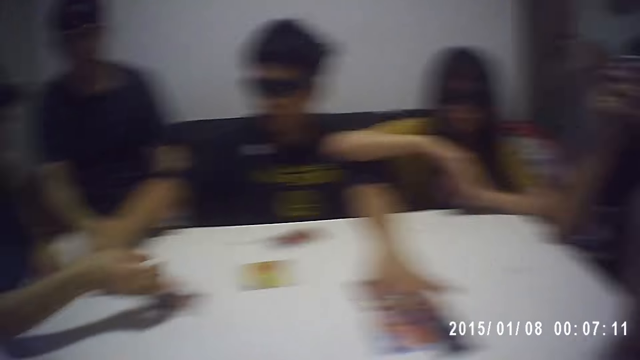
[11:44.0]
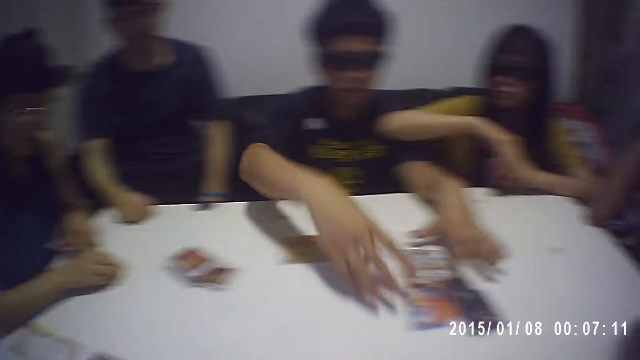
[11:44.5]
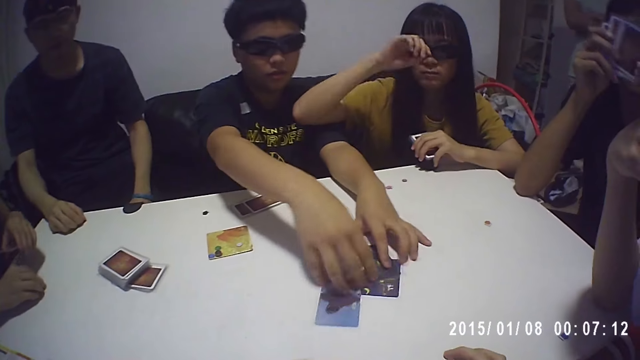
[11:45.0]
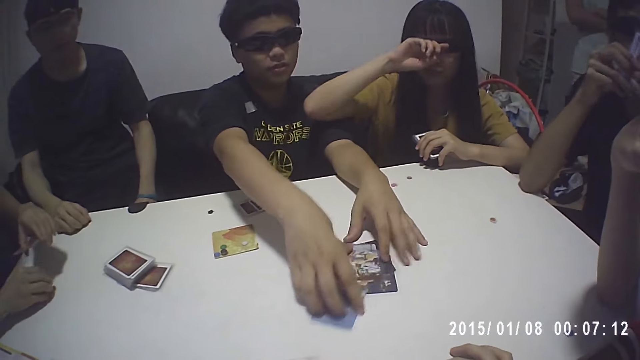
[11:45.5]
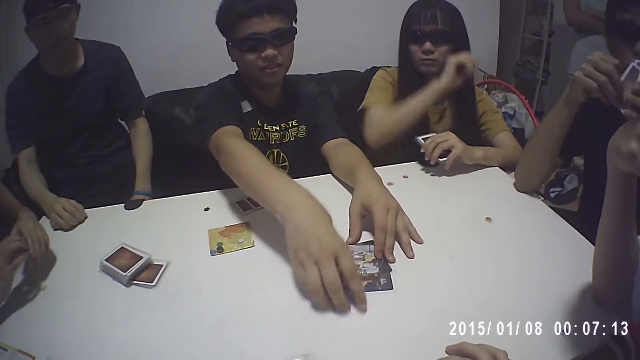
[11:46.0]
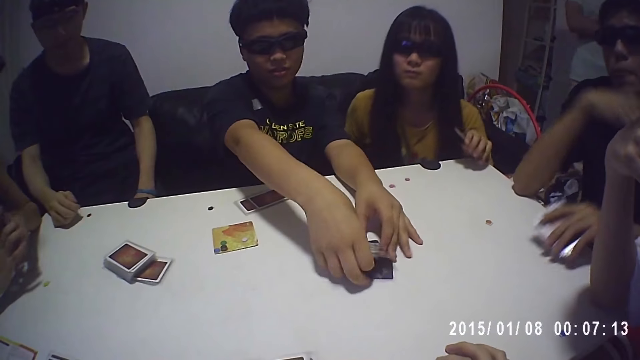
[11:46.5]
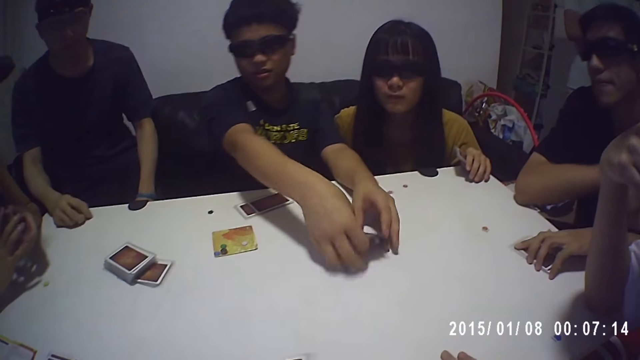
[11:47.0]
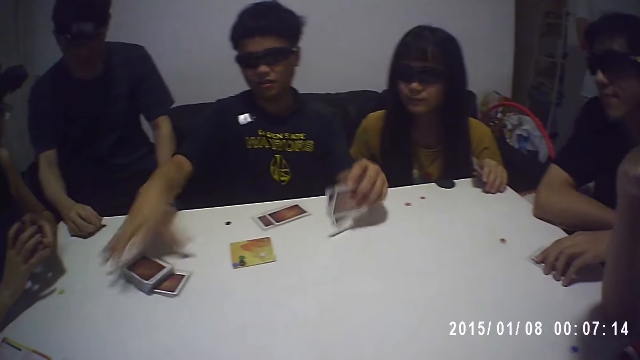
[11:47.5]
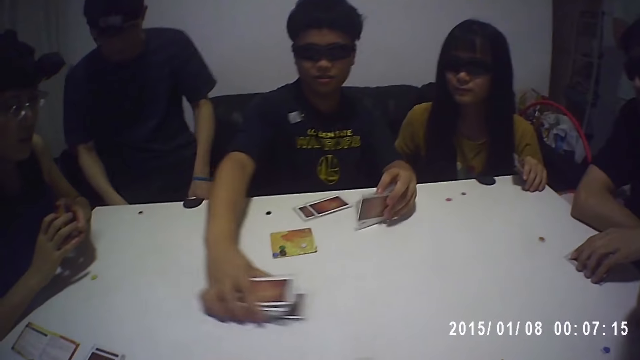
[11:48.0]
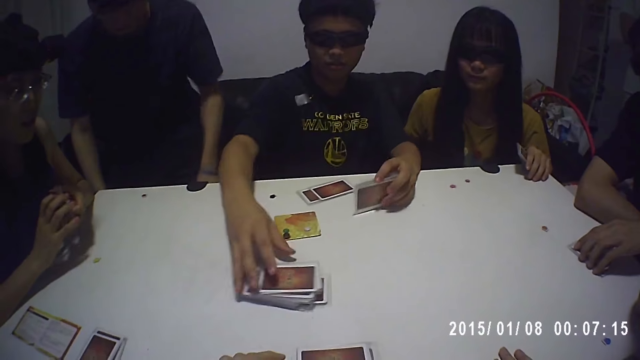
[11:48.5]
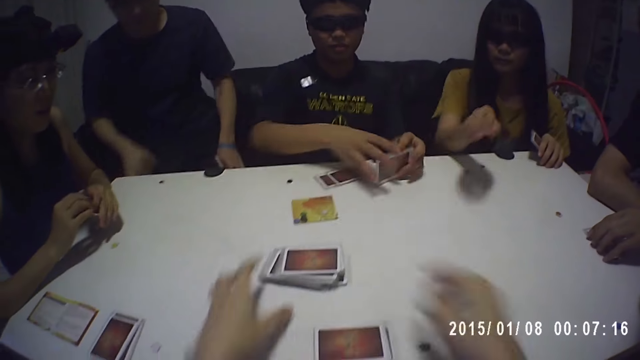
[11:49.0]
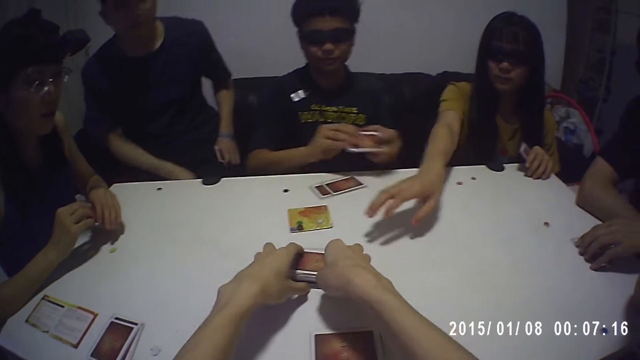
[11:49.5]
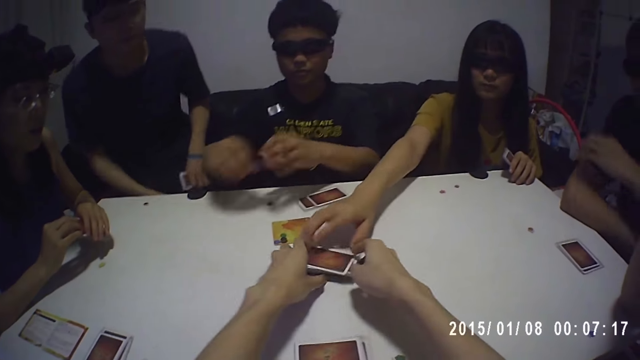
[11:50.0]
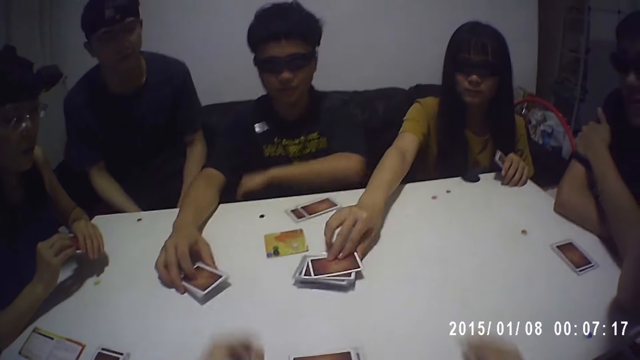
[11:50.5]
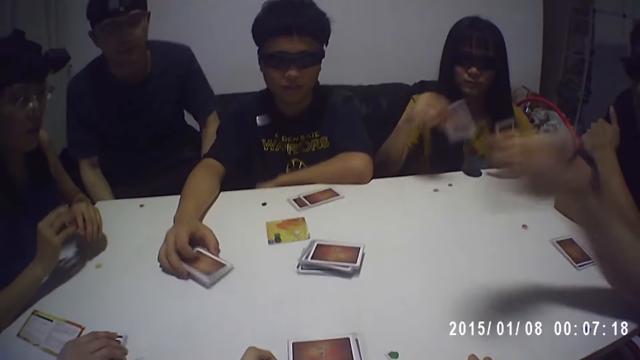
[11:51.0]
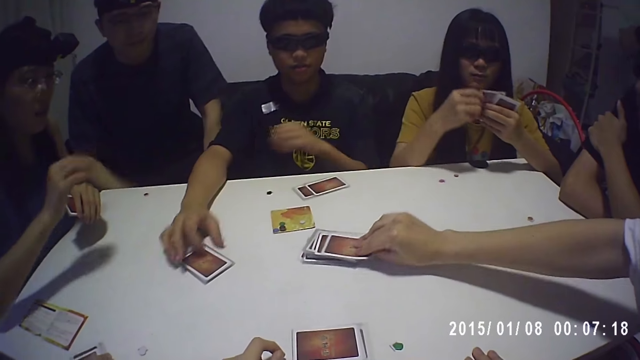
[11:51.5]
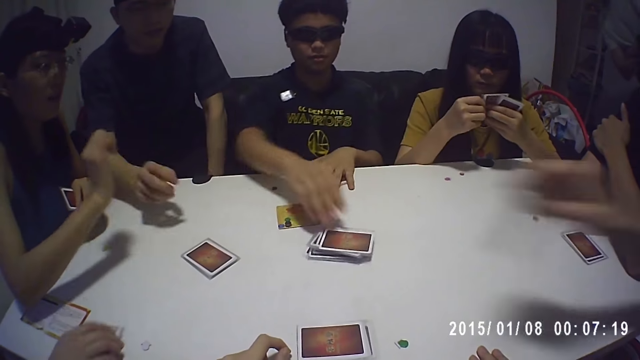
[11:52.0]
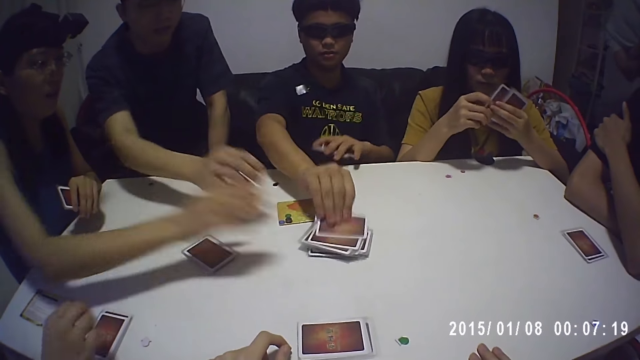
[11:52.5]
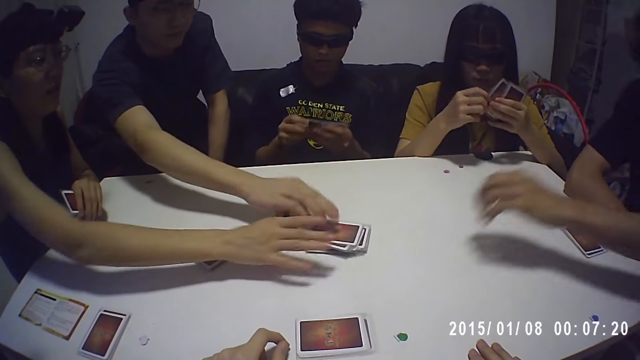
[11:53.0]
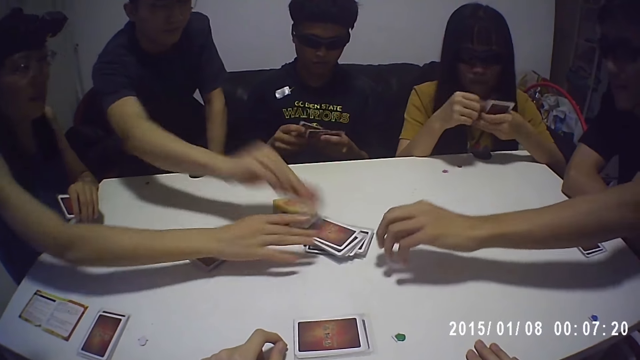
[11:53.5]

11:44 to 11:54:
A man drops the chip on the table with his right hand. He packs some cards on the table with his hands. Another man drops the cards on the table with his left hand. The first man moves the stack of cards on the table with his right hand. The camera wearer moves the stack of cards on the table with his hands. He holds the cards on the table. A woman picks a card from the stack of cards with her right hand. The first man drops the cards on the table with his right hand. A third man picks a card from the stack of cards with his right hand. The first man picks a card from the stack of cards with his right hand. A fourth man picks a card from the stack of cards with his right hand. Another woman picks a card from the stack of cards with her right hand.

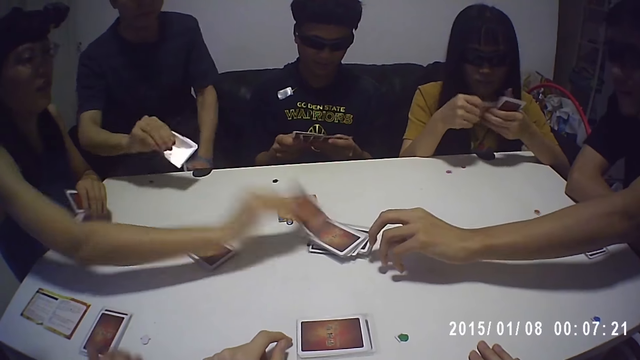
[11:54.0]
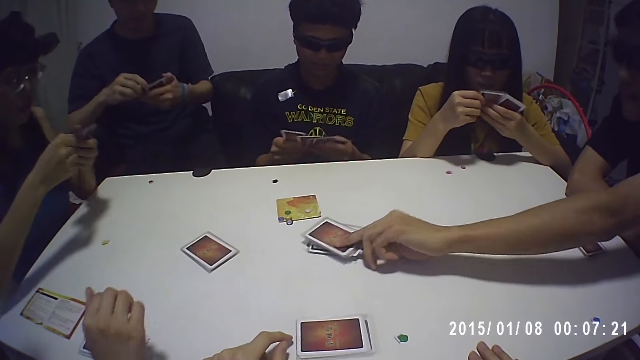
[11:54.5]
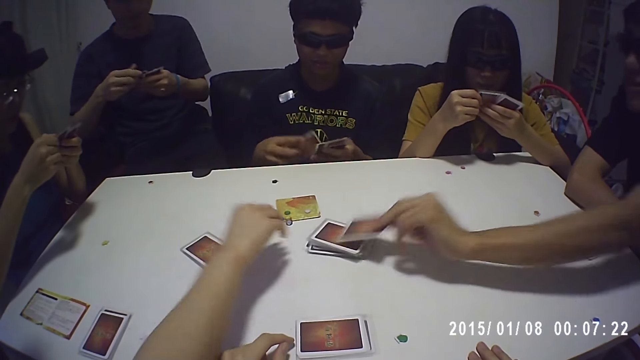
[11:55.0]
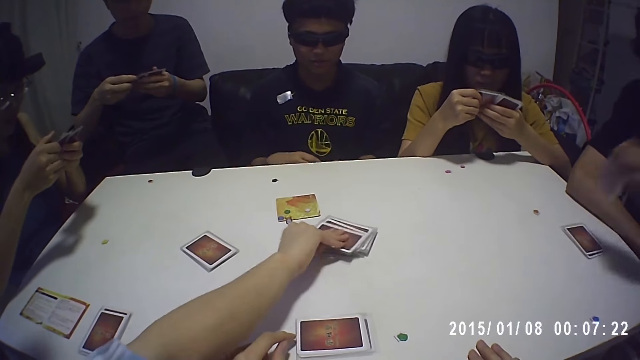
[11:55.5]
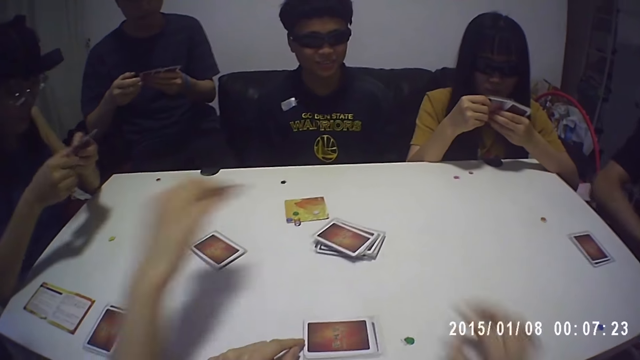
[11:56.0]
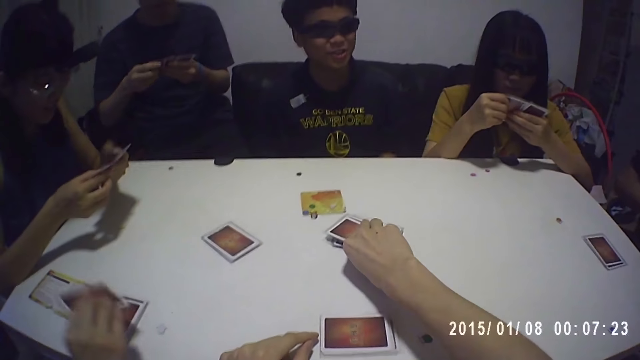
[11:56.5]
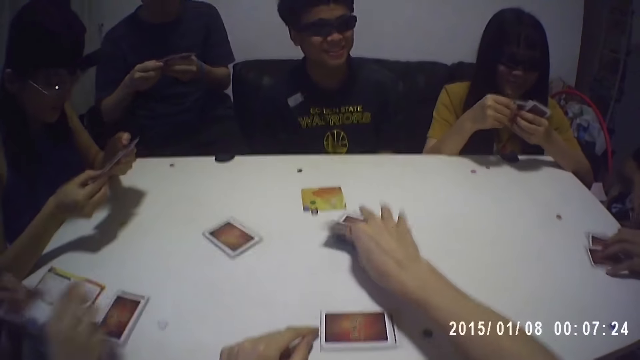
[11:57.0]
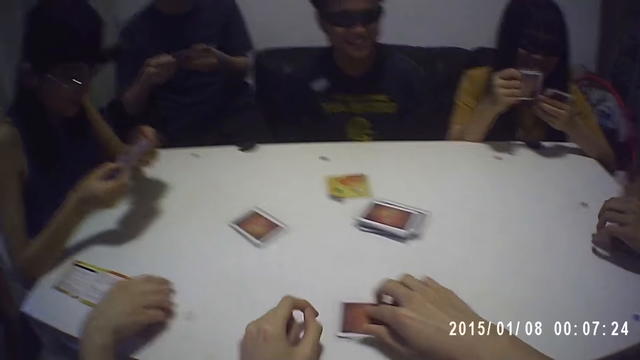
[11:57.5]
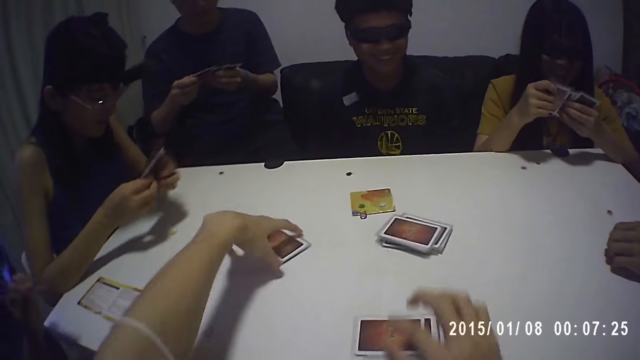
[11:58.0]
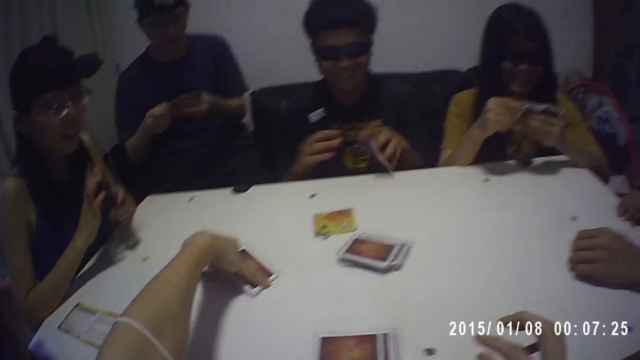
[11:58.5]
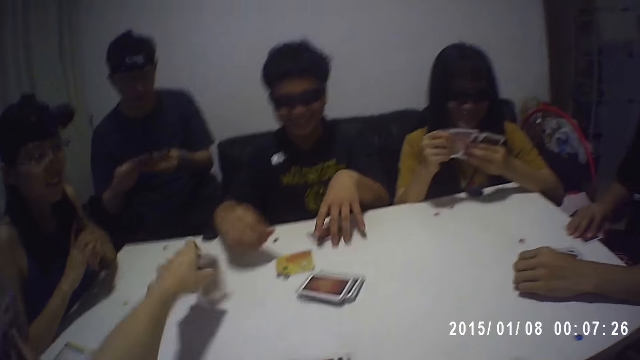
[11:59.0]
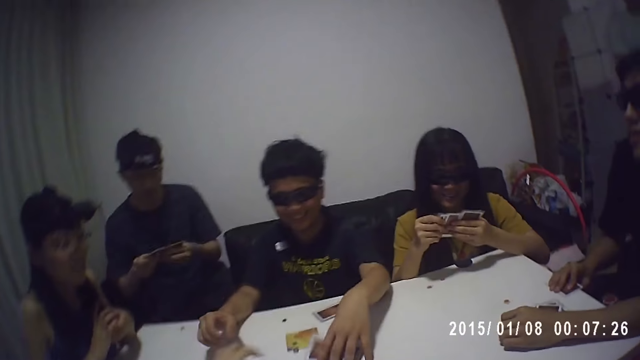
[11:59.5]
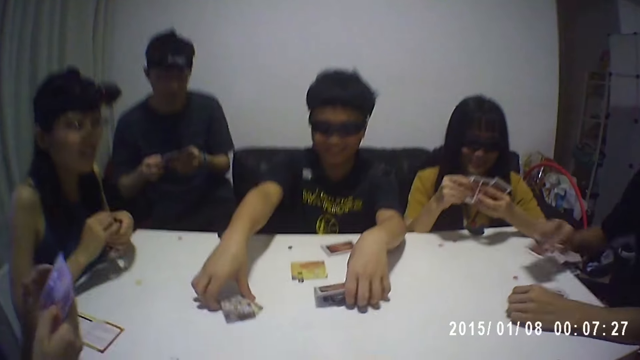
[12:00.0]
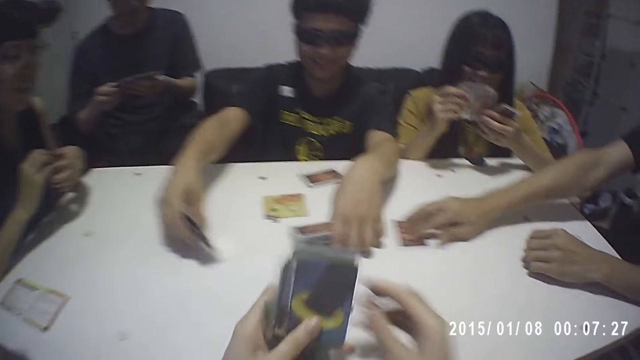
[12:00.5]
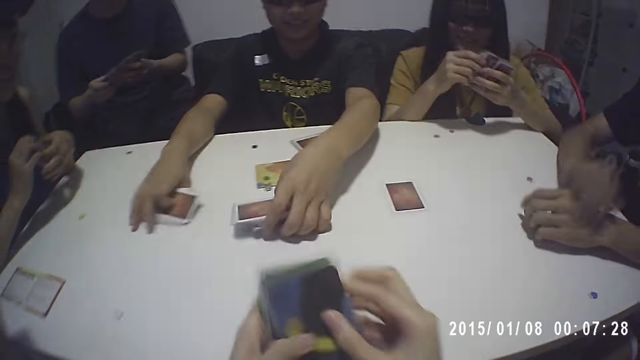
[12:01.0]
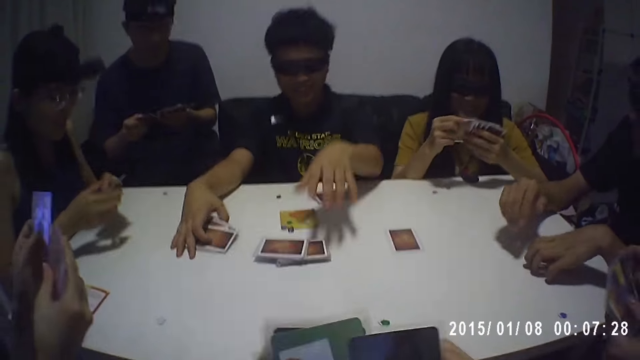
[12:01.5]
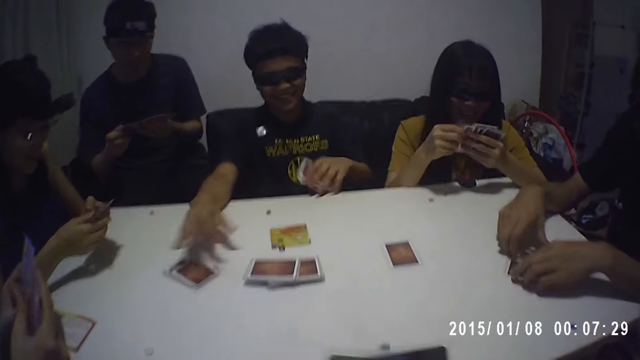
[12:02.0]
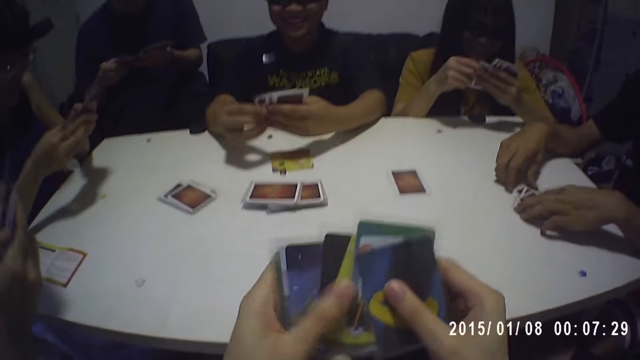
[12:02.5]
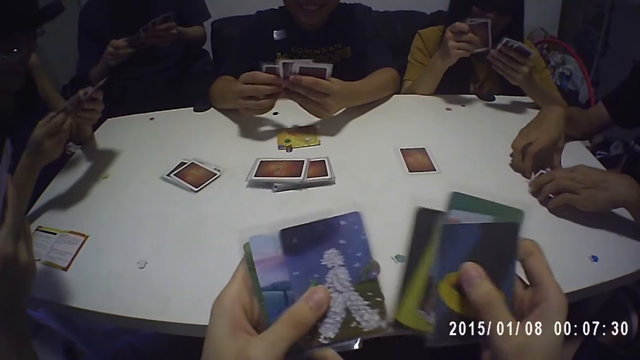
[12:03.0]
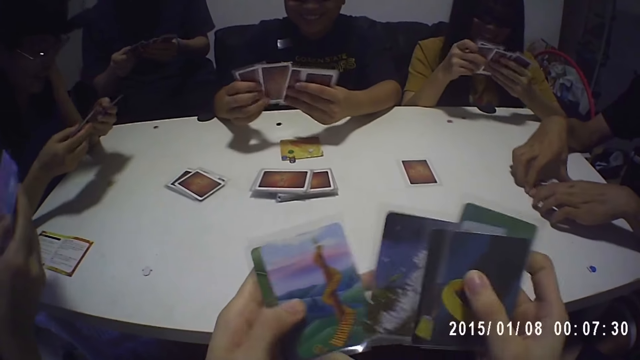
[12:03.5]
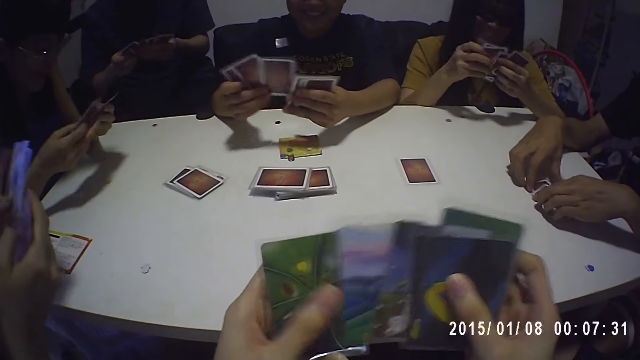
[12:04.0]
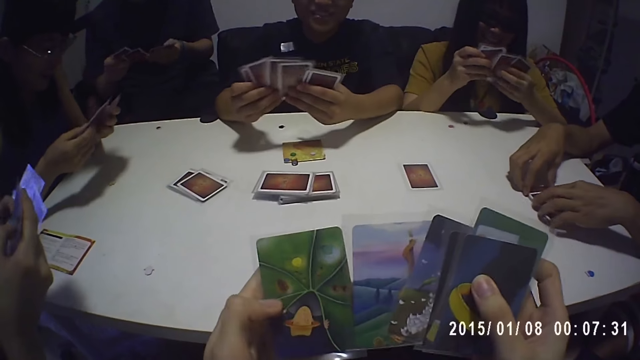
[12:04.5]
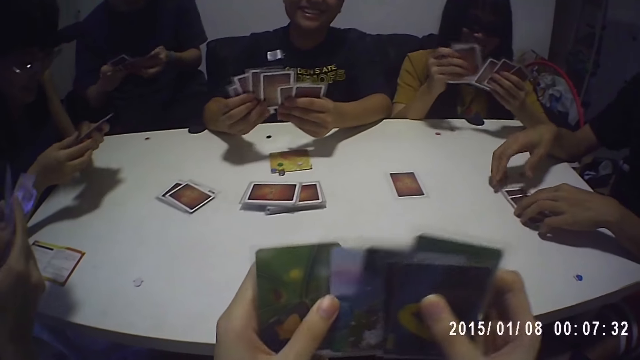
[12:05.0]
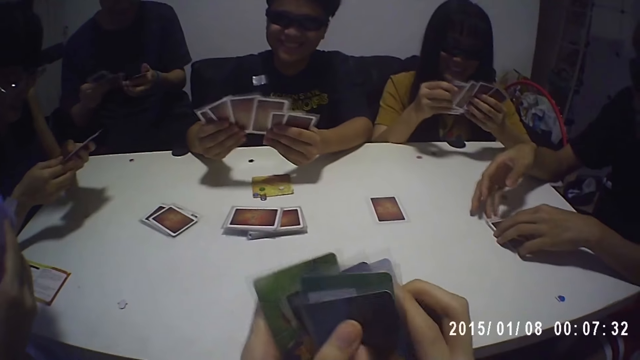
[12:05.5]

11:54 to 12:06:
A man picks a card from the stack of cards with his left hand. A woman picks a card from the stack of cards with her right hand. The camera wearer picks a card from the stack of cards with his right hand. The man drops the card on the table with his left hand. The woman takes the bunch of cards from the table with her right hand. The camera wearer drops the card on the table with his right hand. He opens a small stack of cards on the table with his left hand. Another man drops some cards on the table with his left hand. The camera wearer picks some cards from the table with his left hand. The other man moves some cards from the table with his hands. The camera wearer sorts the cards. The first man drops a card on the table with his right hand. The other man takes the cards from the table with his left hand.
